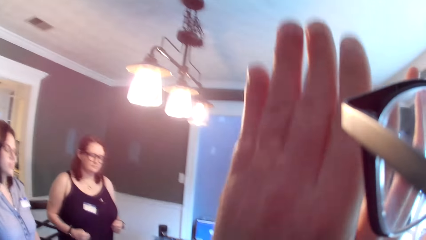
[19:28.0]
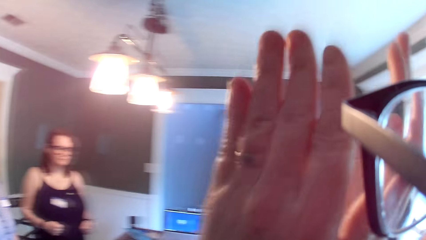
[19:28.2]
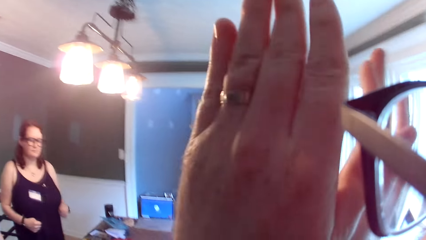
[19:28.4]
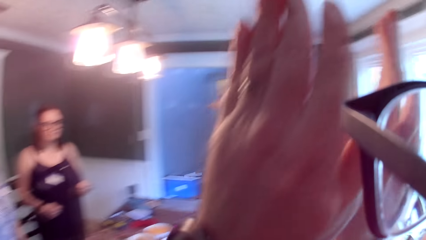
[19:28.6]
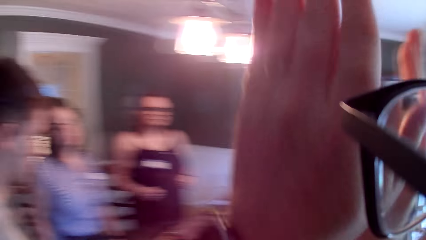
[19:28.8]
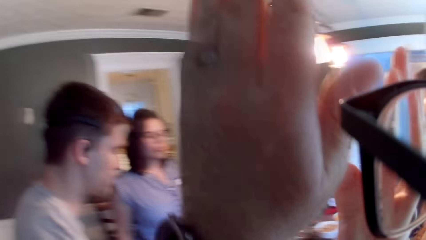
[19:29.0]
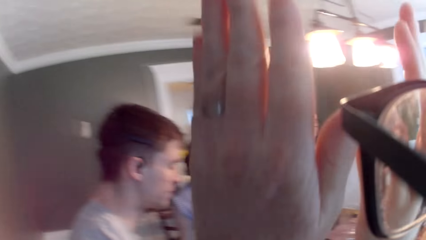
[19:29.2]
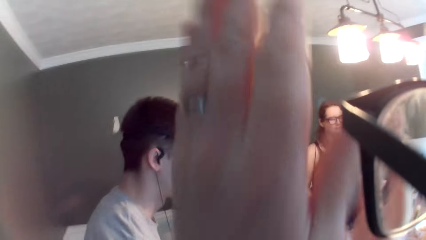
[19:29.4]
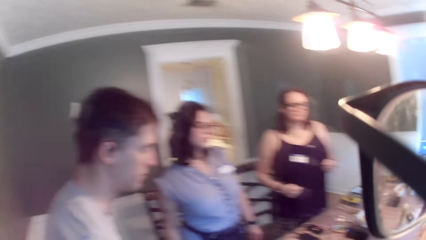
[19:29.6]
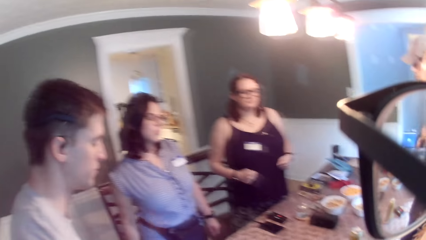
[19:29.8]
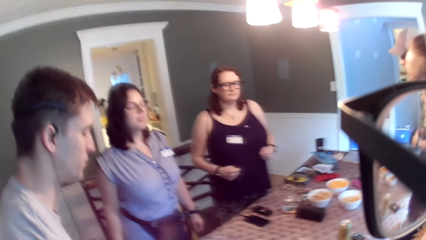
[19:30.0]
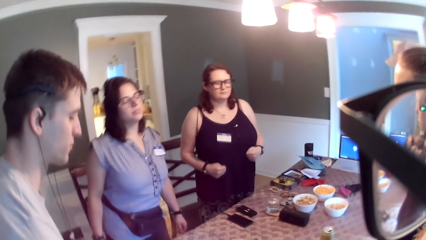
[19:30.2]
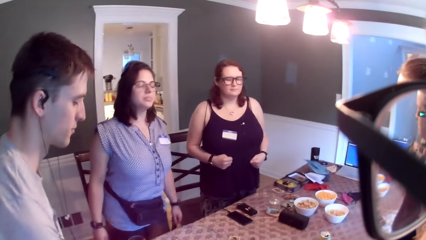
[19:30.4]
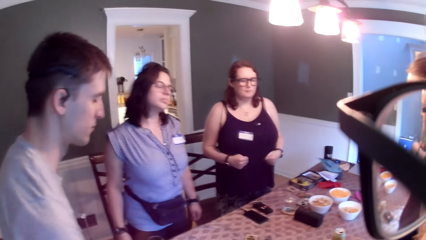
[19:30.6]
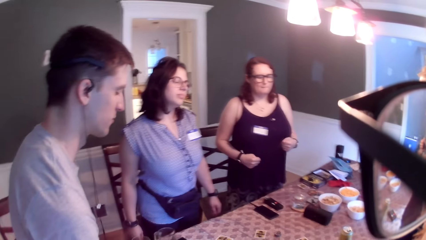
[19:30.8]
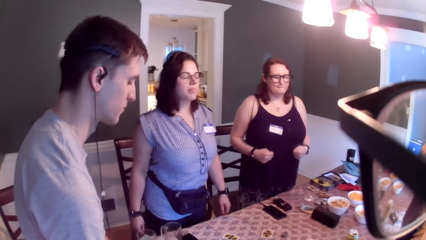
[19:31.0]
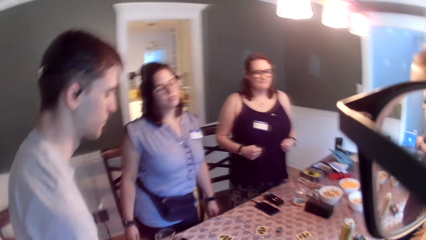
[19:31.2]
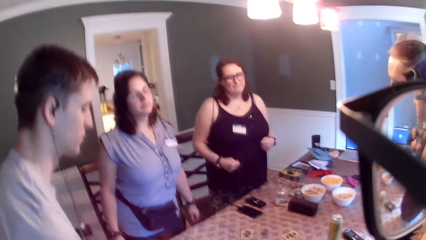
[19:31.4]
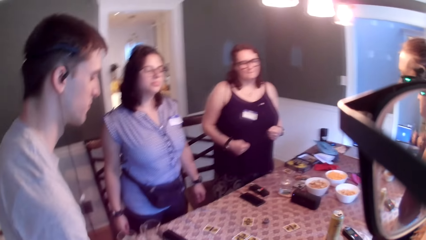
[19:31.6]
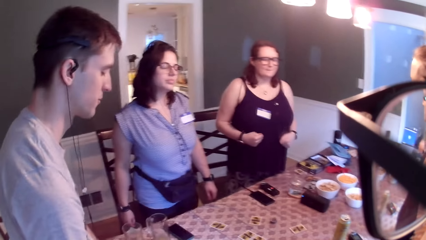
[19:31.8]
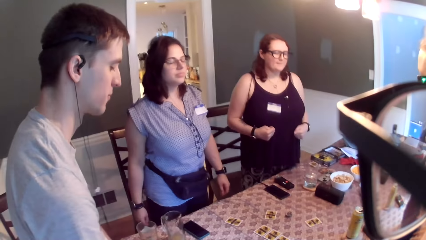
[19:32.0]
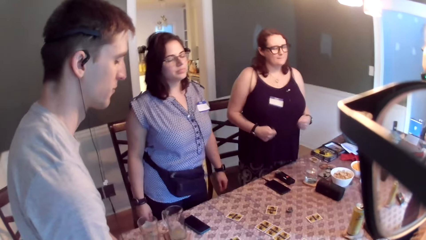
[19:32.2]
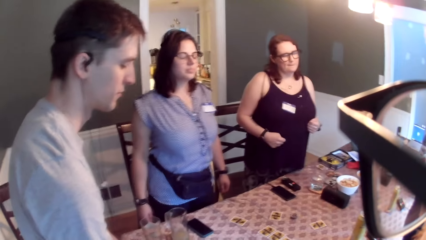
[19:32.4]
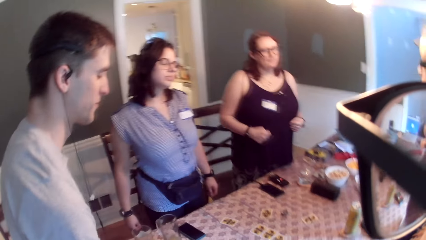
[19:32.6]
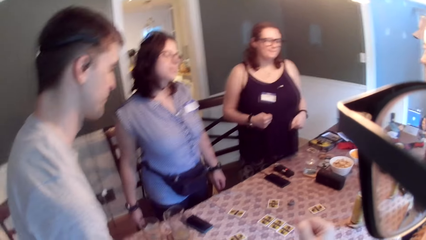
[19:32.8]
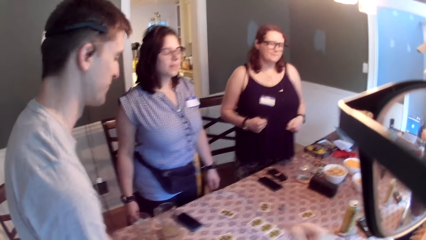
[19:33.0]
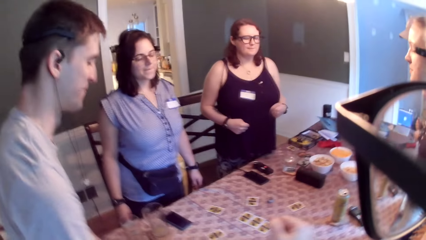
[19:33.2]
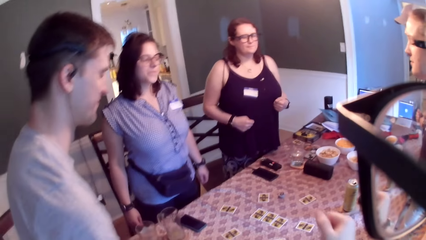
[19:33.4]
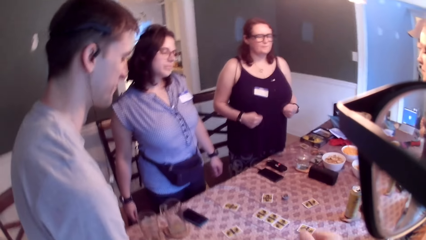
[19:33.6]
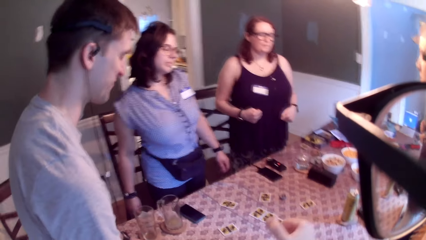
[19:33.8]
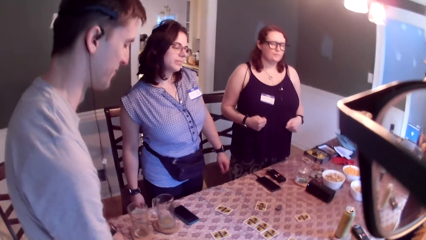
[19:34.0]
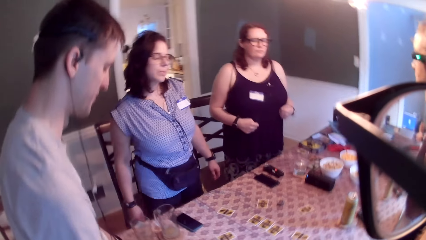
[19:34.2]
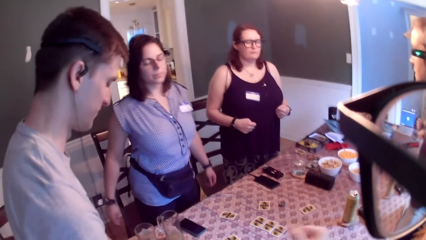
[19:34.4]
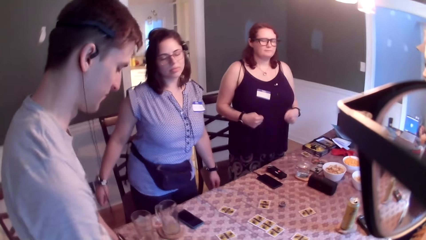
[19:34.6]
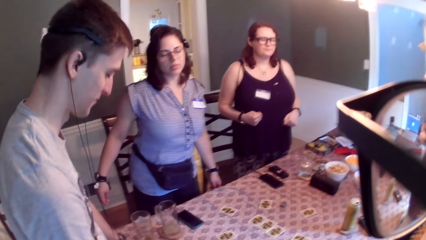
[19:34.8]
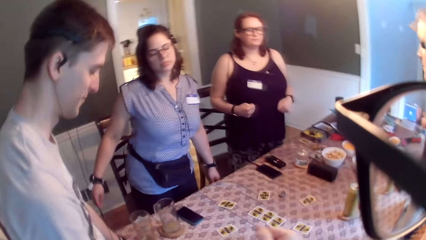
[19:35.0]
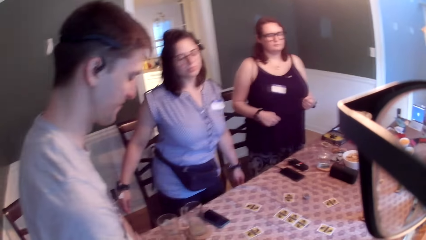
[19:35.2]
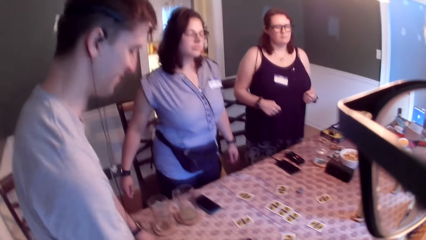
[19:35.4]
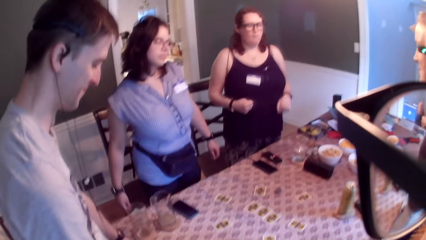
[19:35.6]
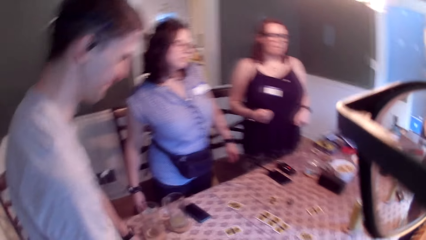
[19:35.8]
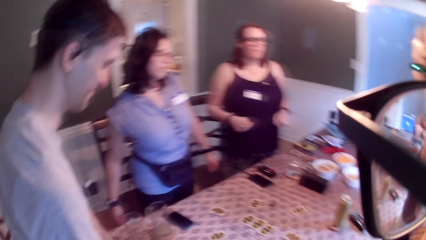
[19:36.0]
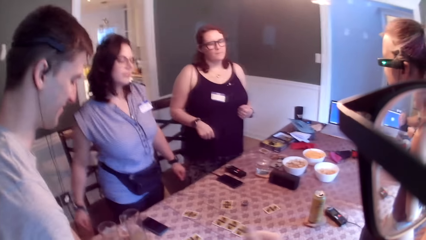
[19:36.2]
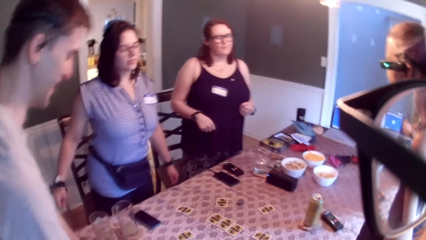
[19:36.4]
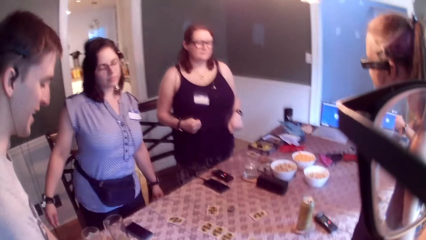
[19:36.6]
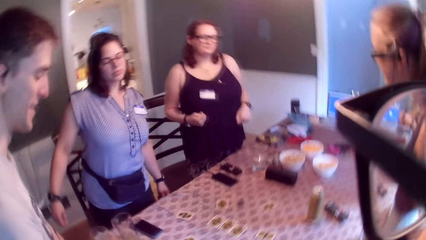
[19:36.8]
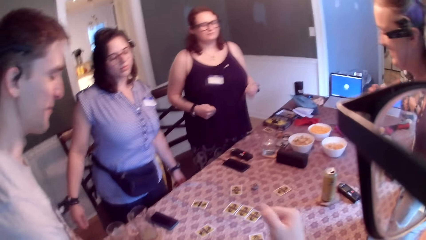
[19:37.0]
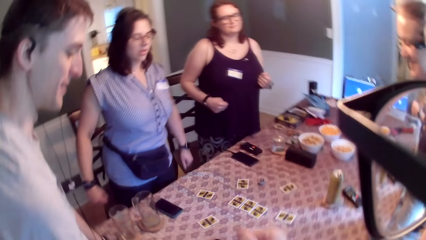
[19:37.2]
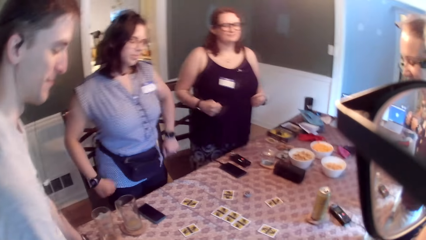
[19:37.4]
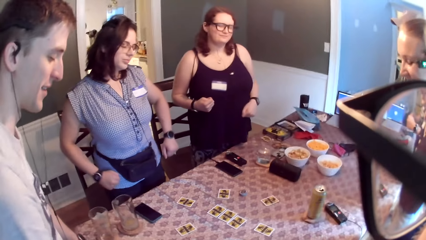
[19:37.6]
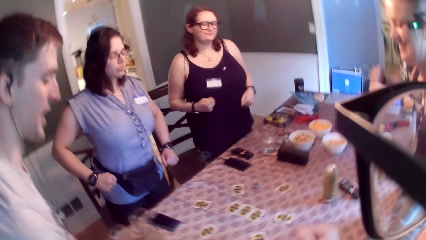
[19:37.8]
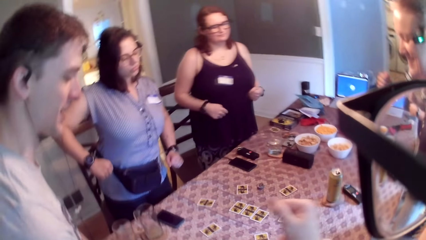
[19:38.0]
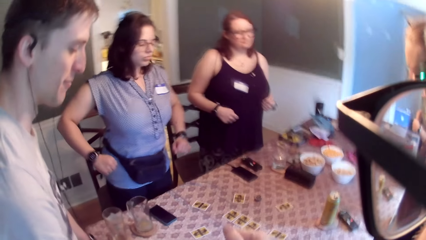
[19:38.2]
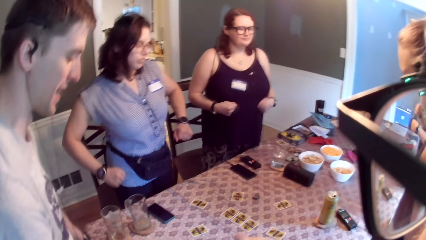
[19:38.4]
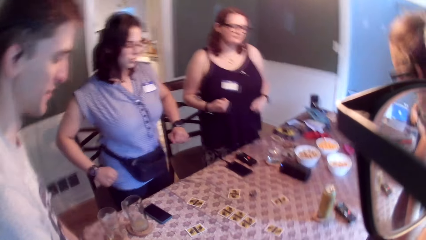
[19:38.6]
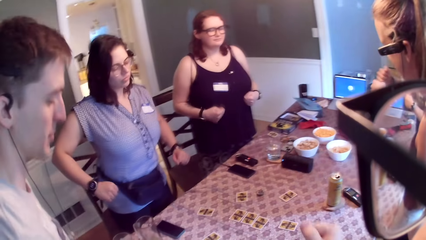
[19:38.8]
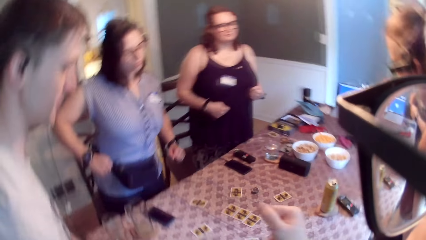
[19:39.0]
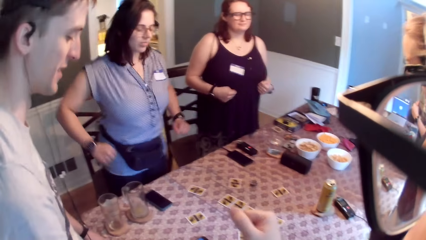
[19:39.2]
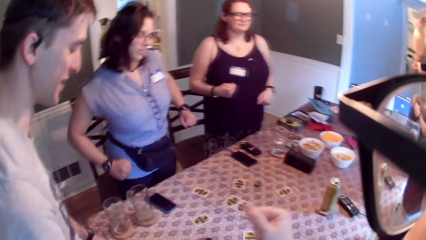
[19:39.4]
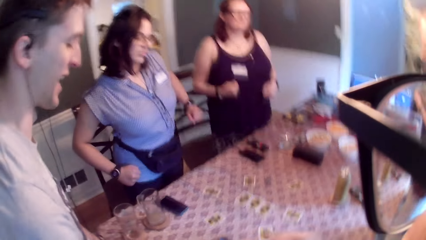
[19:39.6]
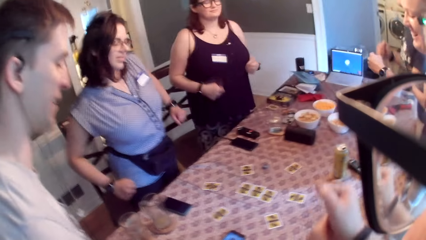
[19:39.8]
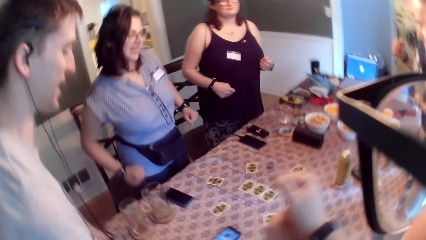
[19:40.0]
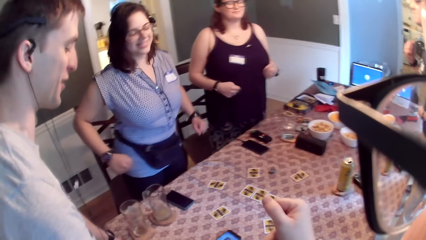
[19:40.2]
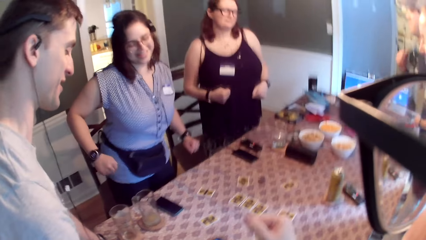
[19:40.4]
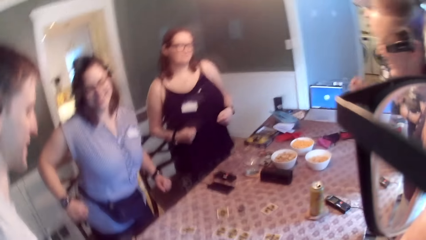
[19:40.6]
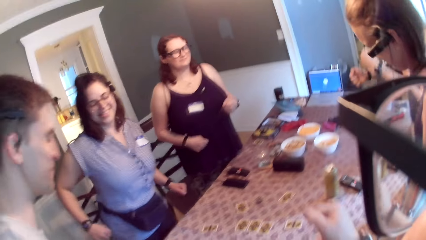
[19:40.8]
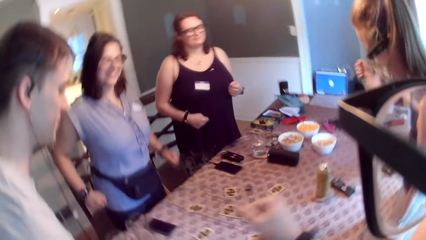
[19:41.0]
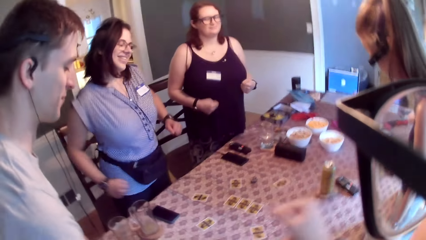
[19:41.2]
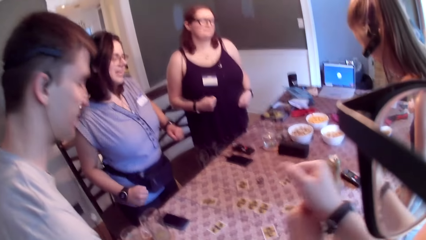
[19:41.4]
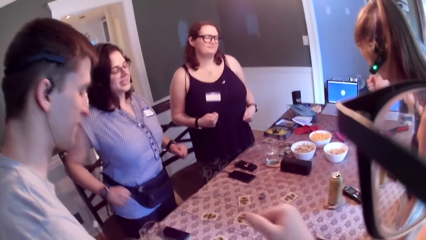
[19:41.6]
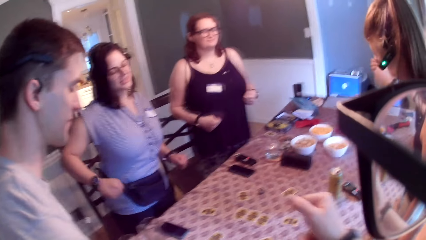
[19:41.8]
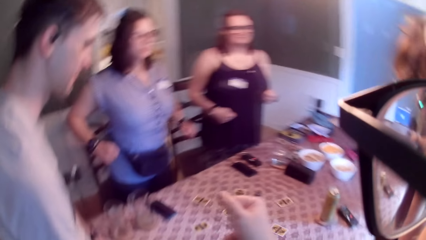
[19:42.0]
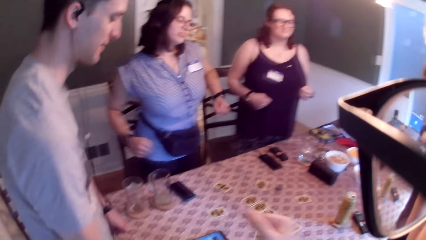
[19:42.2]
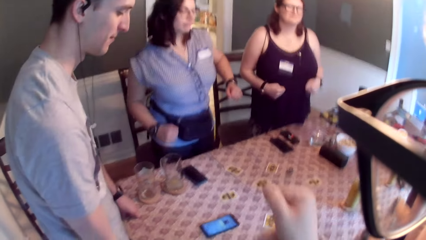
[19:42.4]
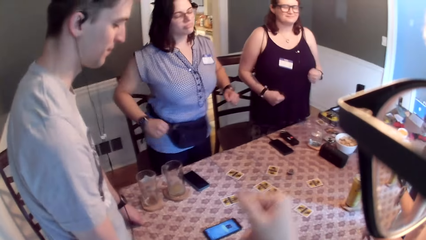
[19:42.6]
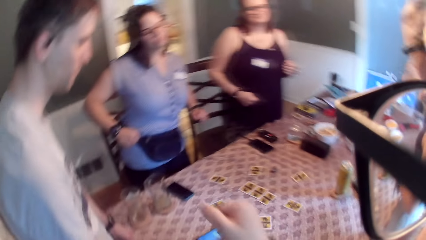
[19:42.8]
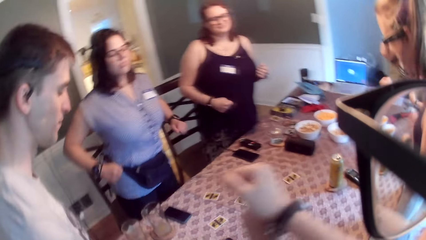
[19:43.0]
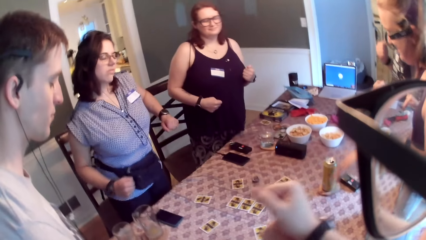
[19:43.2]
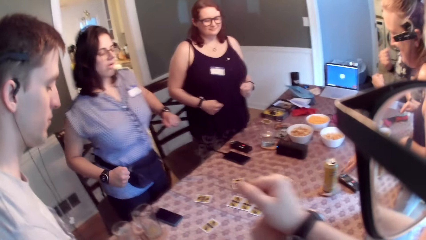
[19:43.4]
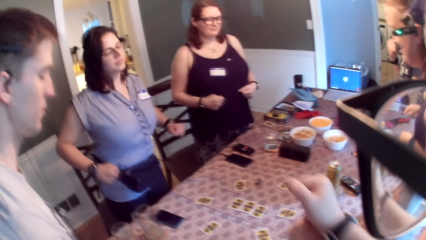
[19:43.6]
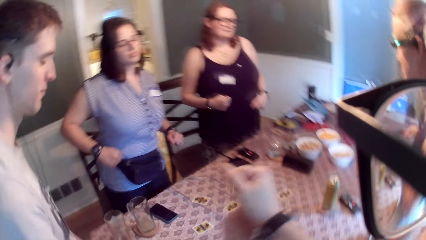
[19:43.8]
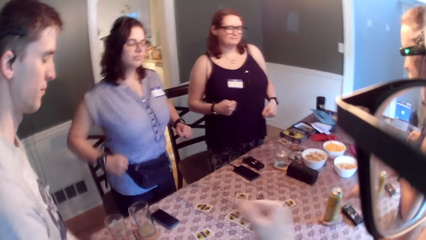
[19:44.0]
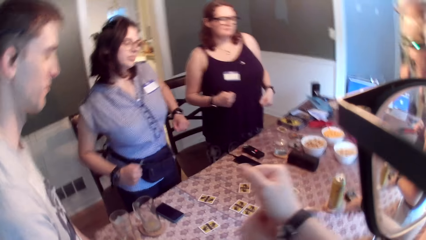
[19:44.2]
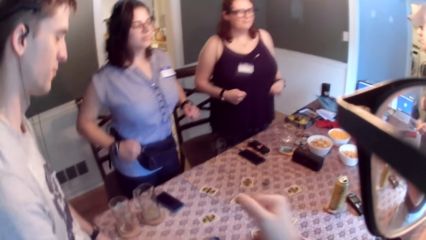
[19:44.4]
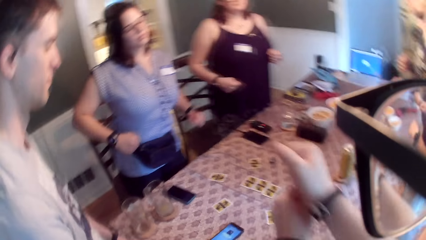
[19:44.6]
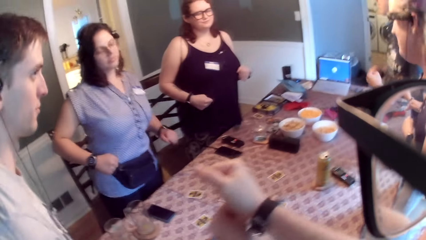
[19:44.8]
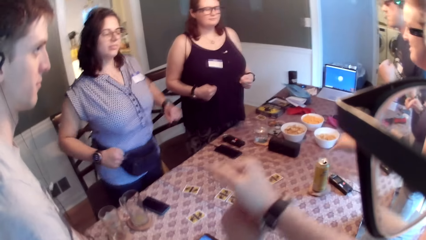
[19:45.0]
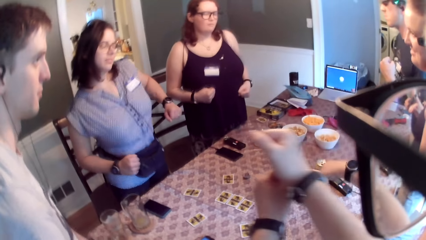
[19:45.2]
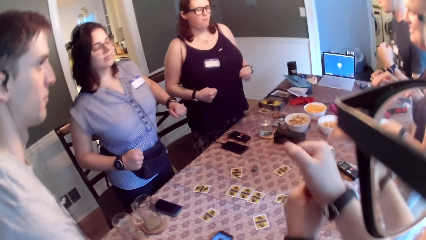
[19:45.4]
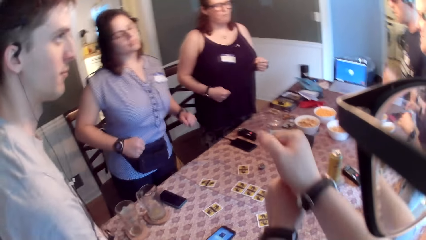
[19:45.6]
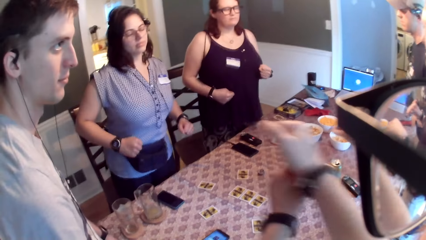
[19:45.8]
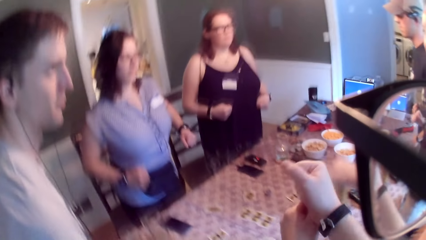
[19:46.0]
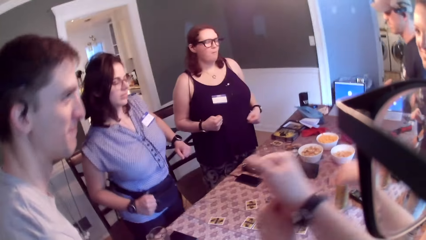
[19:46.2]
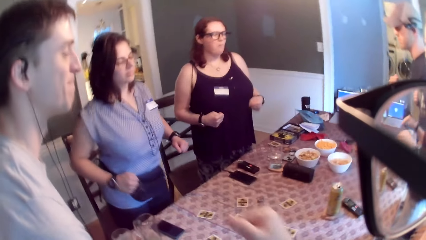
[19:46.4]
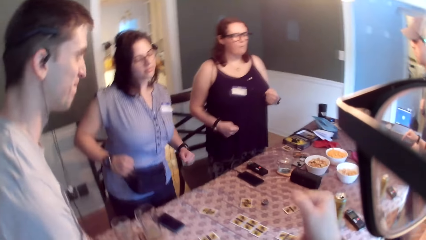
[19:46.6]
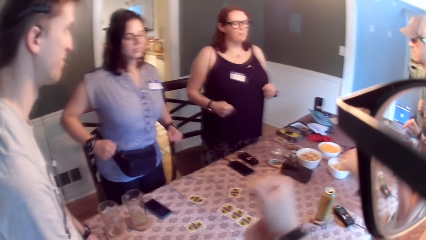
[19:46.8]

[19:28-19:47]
A woman shakes her body. Another woman shakes her body. The first woman dances. A man interacts with the camera wearer. The camera wearer swings the hand.
